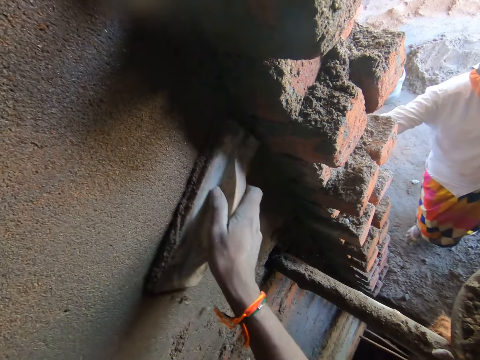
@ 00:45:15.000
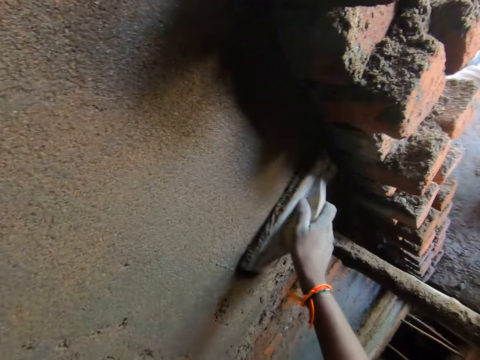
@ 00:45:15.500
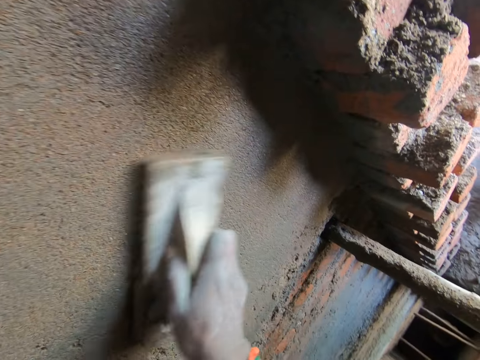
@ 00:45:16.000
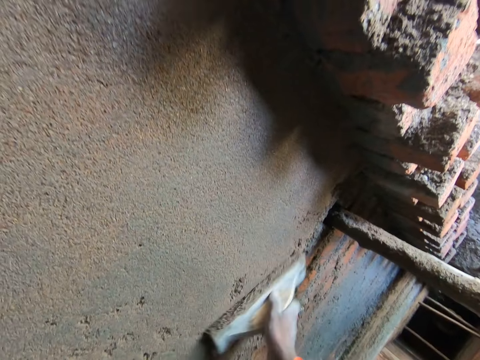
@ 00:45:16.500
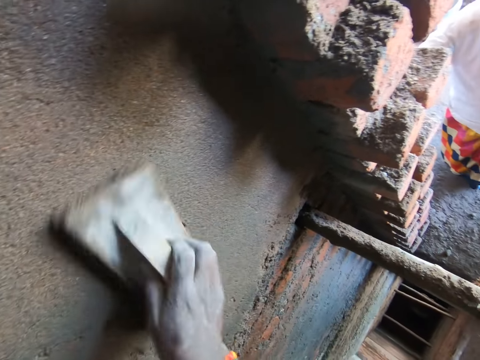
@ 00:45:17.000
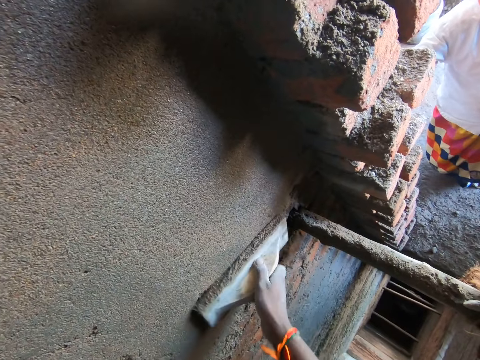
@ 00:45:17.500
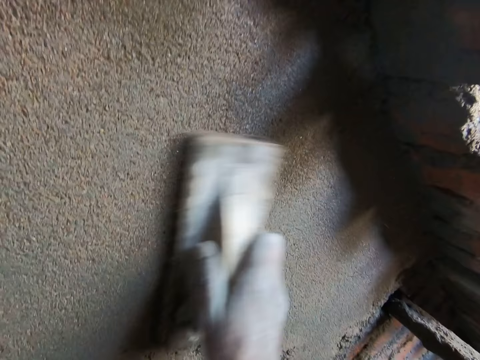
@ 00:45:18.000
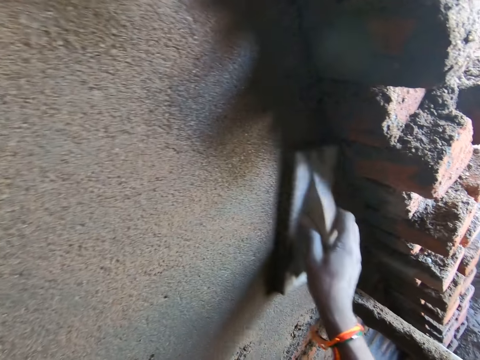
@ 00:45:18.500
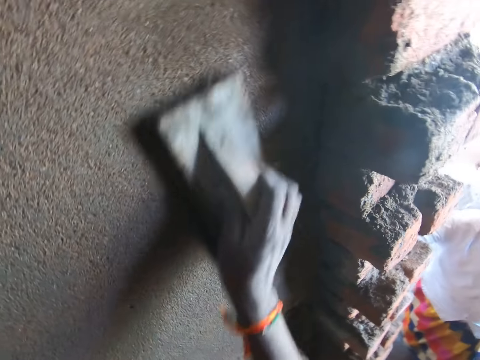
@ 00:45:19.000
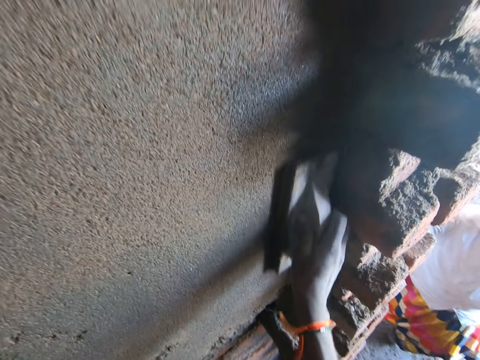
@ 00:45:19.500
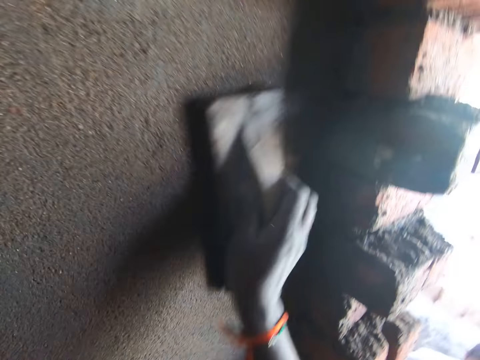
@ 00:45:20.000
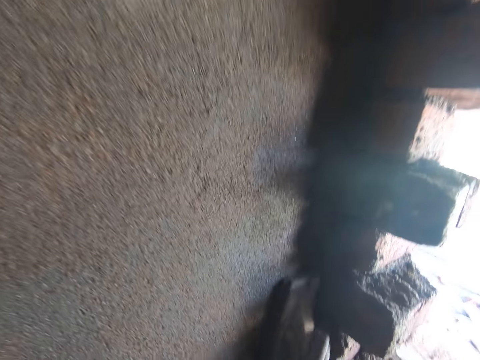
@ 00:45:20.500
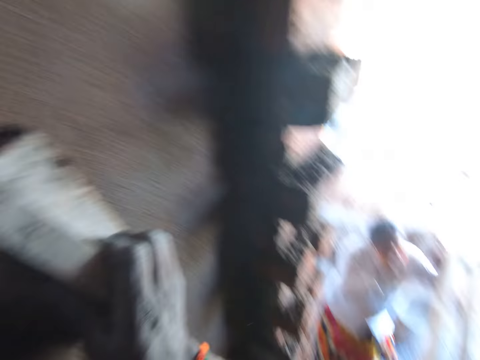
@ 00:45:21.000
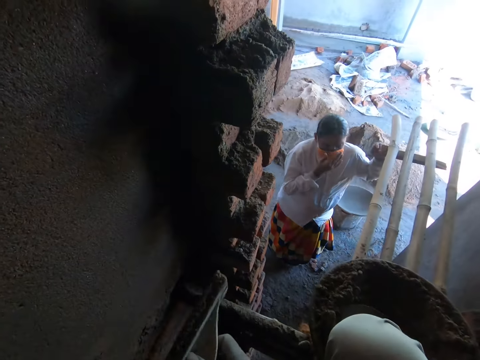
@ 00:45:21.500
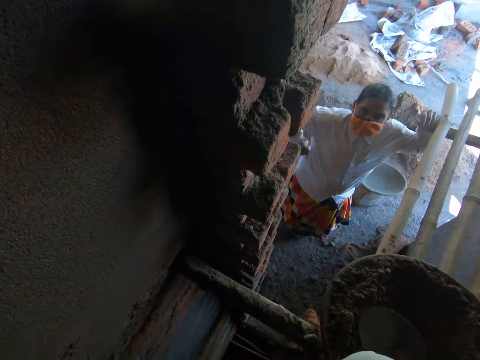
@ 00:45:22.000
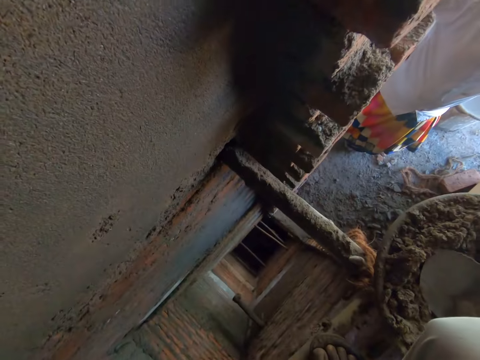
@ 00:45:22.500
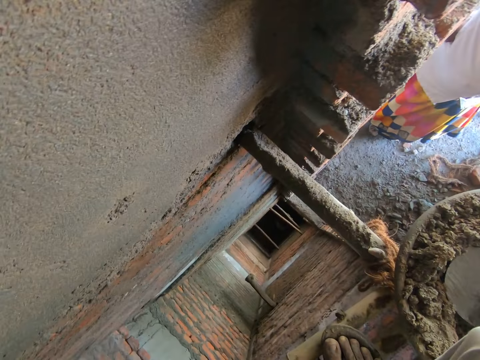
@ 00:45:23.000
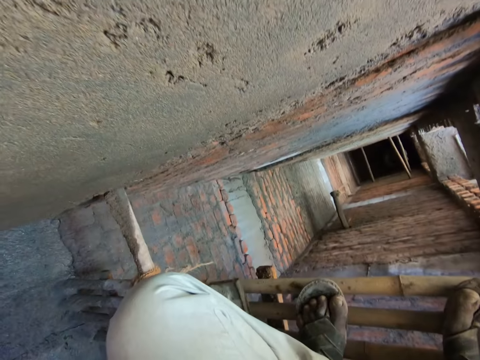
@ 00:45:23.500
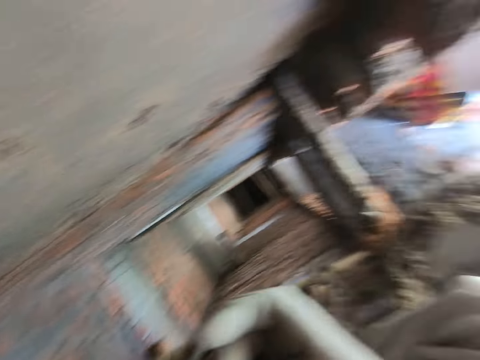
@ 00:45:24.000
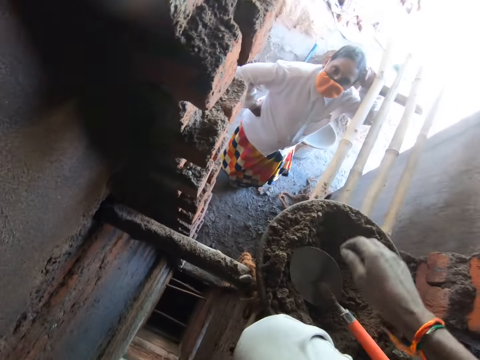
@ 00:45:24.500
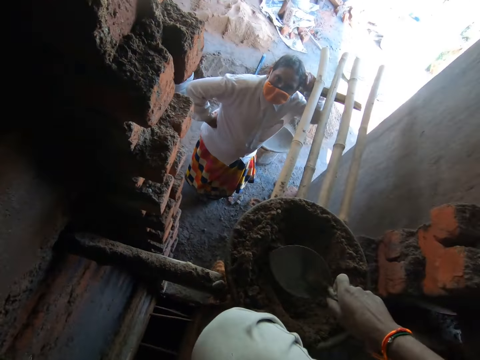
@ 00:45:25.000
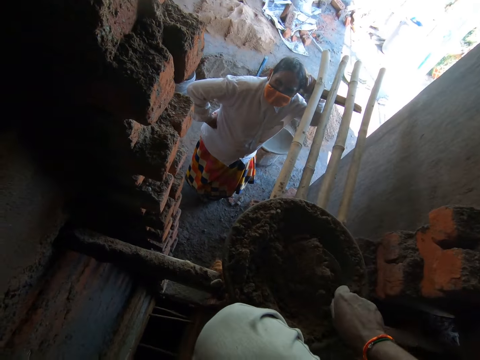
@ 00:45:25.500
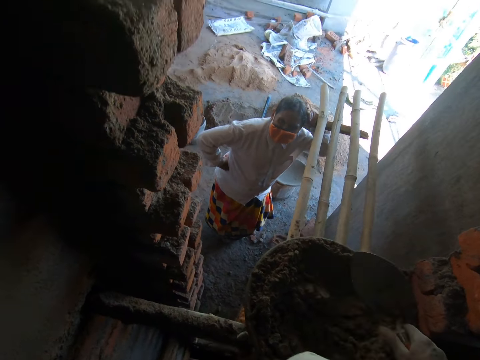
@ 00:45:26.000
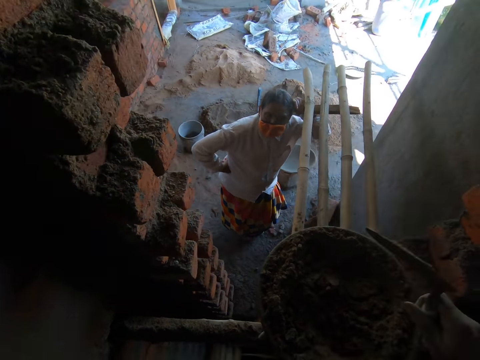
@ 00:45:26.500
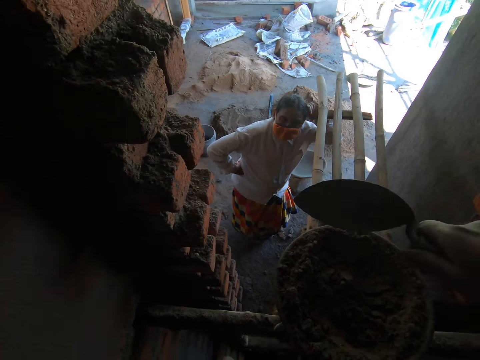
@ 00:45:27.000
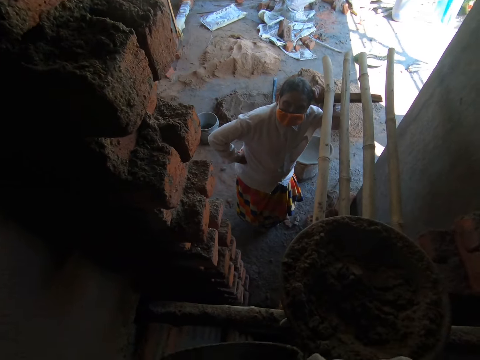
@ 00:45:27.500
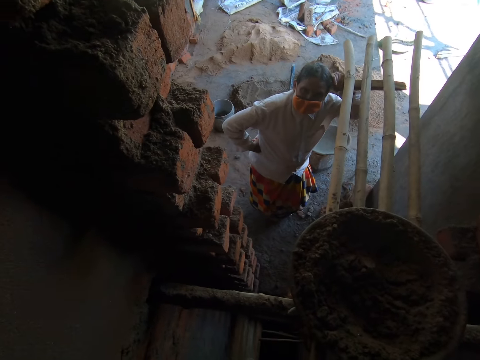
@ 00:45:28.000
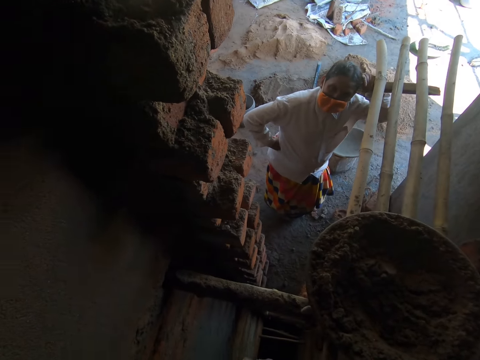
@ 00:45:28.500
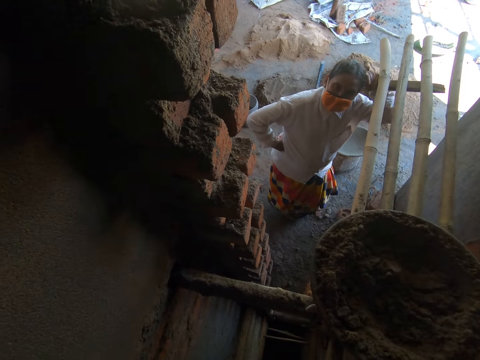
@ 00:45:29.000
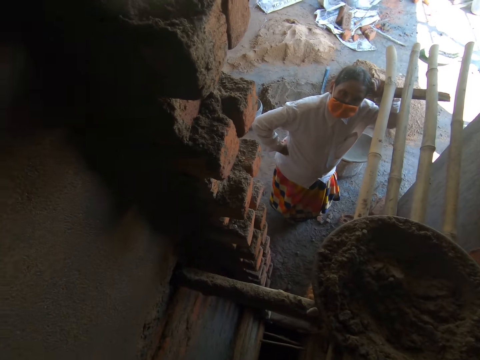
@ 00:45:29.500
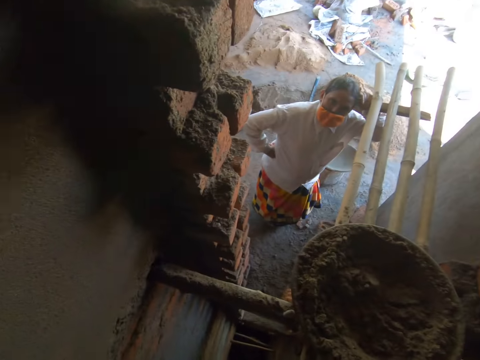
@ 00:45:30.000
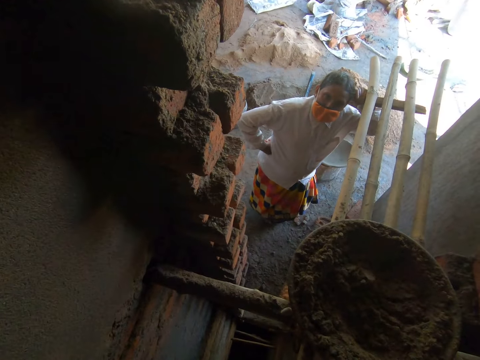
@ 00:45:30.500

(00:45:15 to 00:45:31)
A woman interacts with the camera wearer. The woman adjusts his facemask with her right hand. The camera wearer drops the wooden float on a wooden ladder with his left hand. He picks up a trowel from a pan on the ladder with his right hand. He talks to the woman. He moves concrete mix in the pan on the ladder with the trowel in his right hand. He holds a spade.

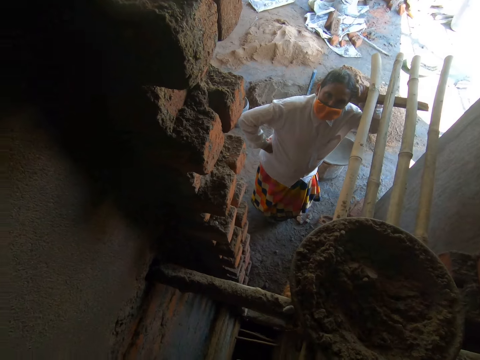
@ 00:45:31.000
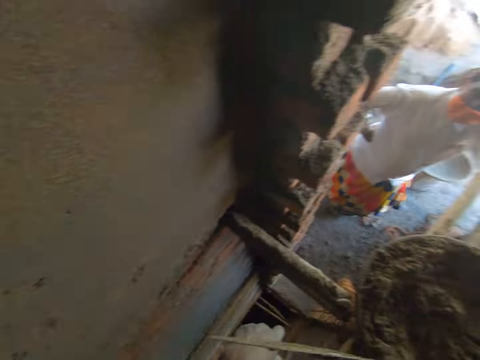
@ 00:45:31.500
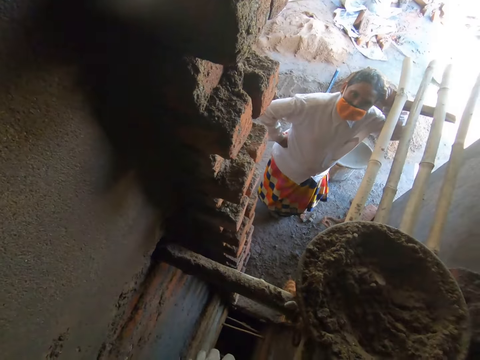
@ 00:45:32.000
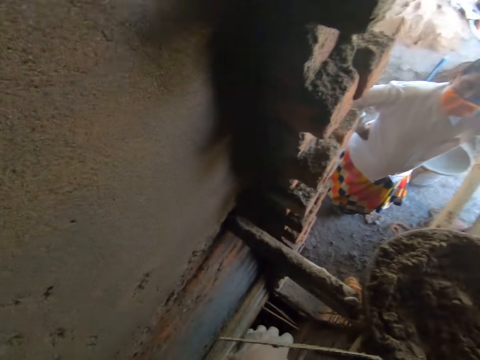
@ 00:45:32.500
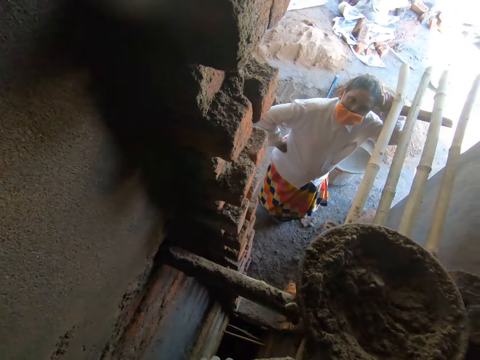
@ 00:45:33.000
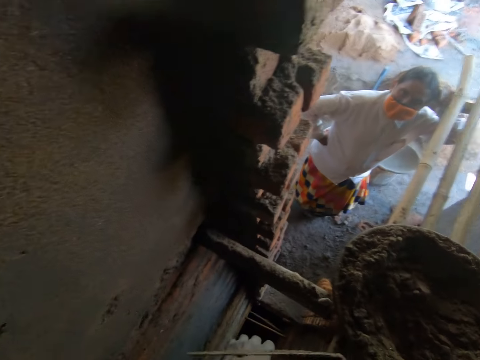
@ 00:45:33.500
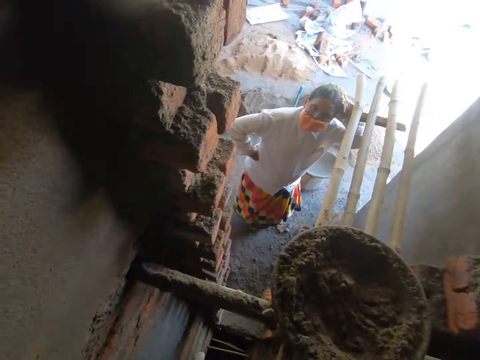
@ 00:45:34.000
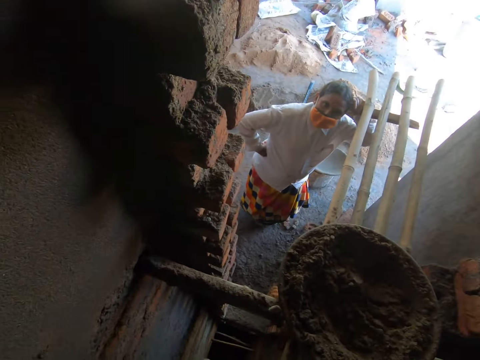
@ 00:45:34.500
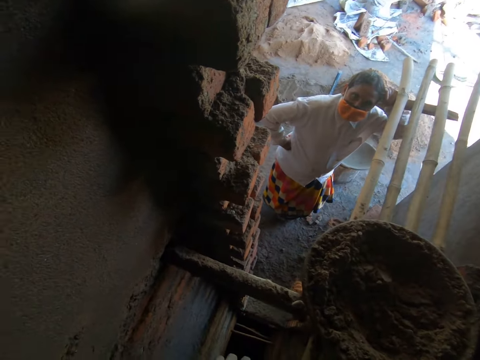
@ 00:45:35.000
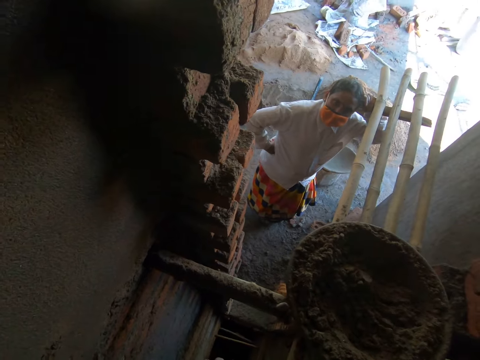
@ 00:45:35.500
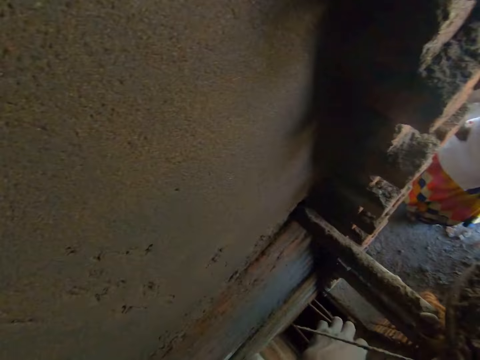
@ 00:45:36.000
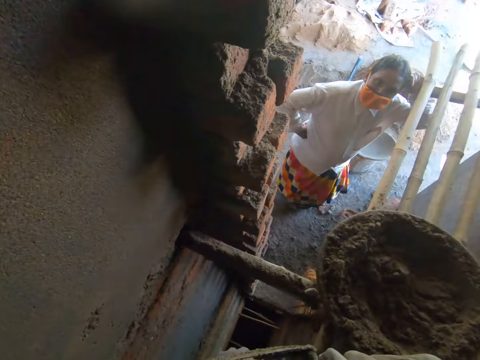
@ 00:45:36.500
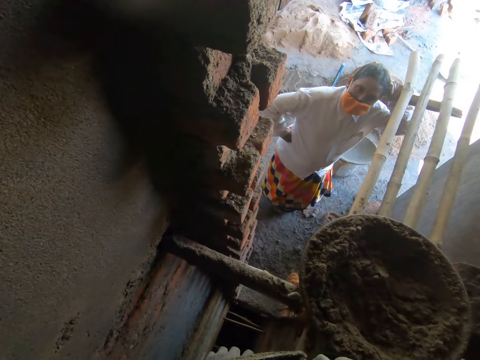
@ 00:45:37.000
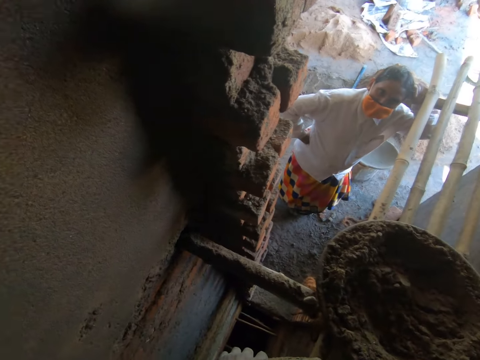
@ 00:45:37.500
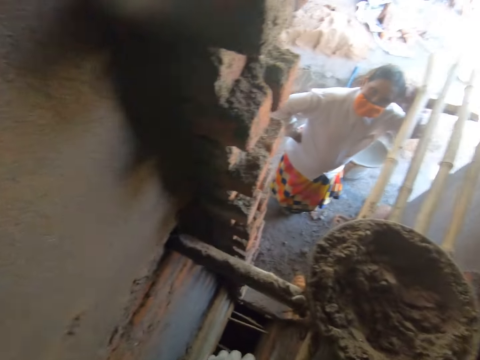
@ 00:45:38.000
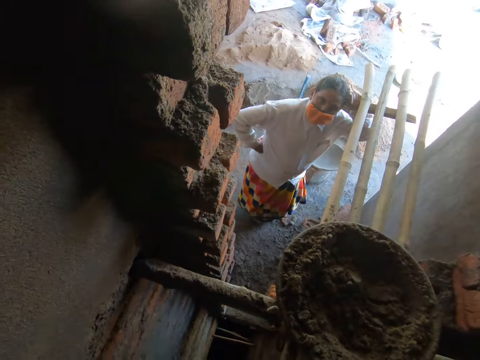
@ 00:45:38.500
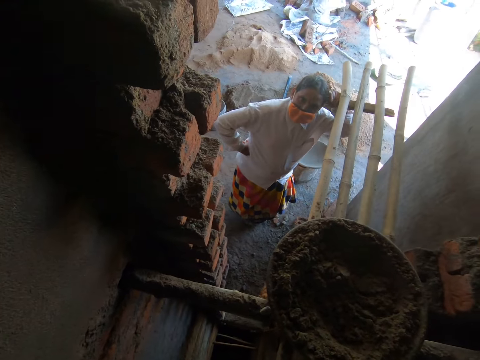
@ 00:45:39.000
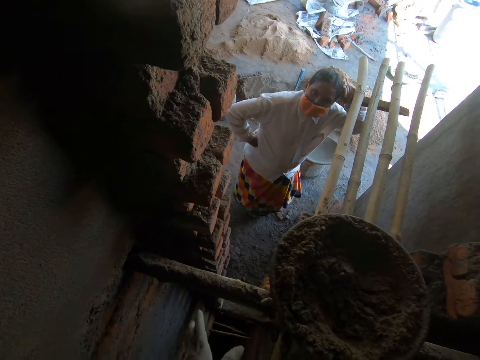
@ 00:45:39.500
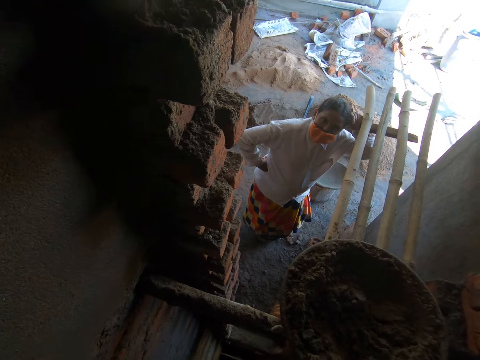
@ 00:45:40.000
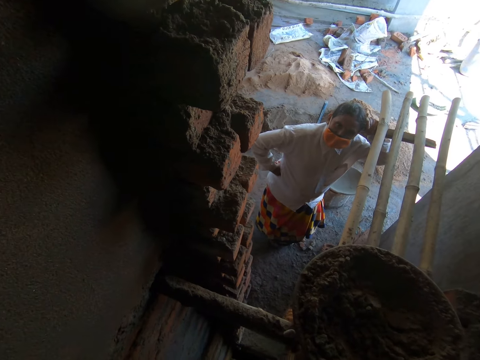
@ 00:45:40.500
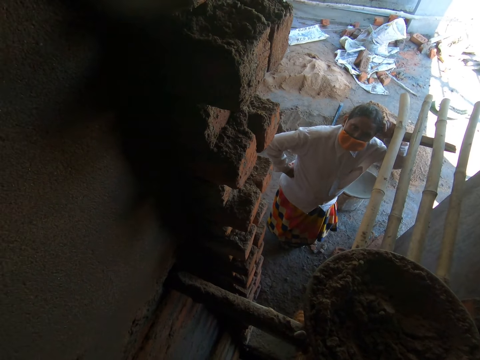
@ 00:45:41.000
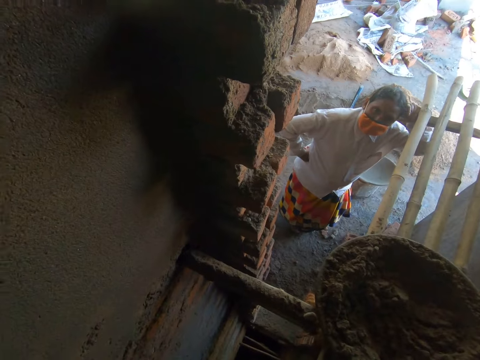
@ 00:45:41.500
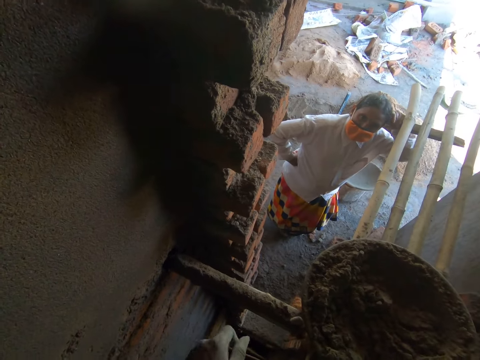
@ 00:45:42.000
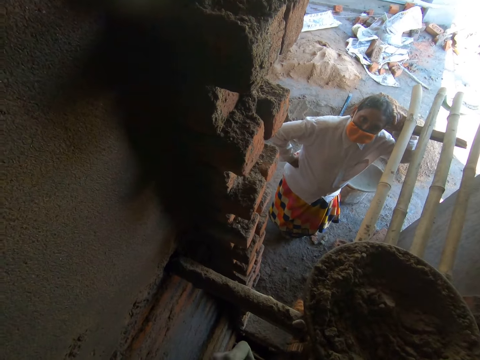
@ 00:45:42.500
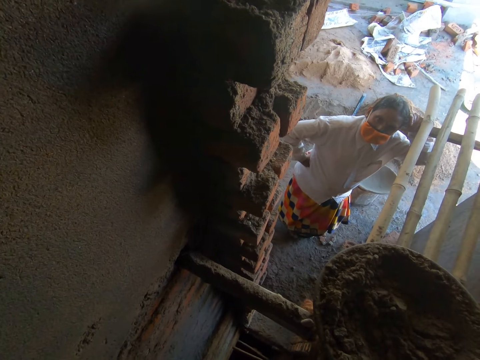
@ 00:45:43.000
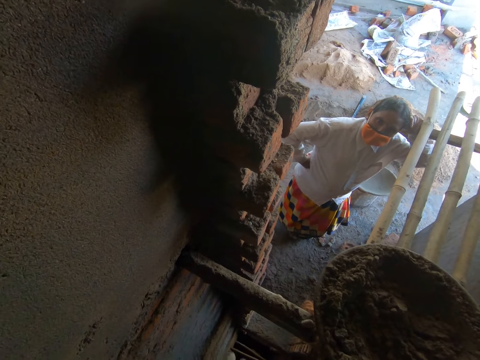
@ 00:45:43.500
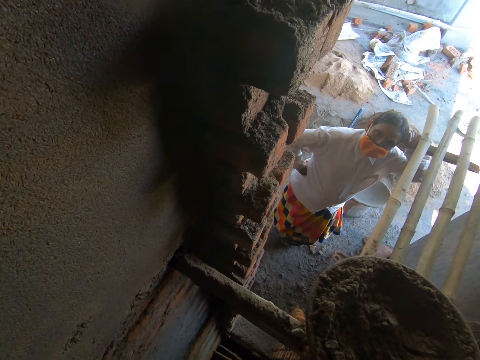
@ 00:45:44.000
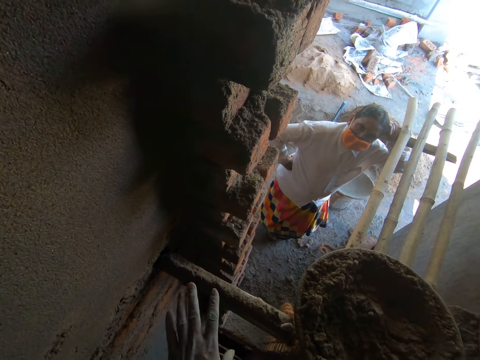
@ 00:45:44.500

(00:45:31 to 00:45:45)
The camera wearer talks to a man.
